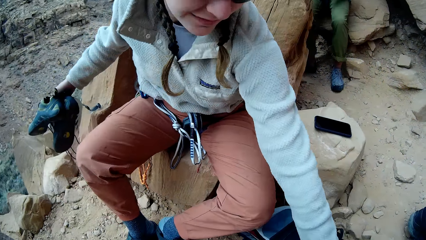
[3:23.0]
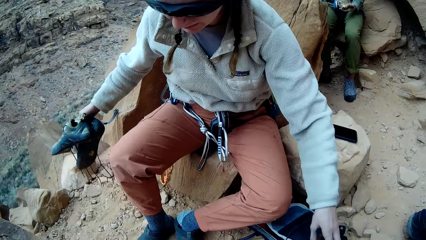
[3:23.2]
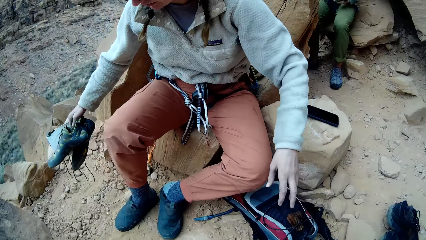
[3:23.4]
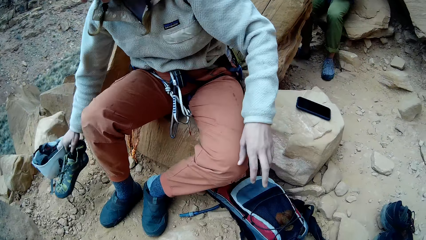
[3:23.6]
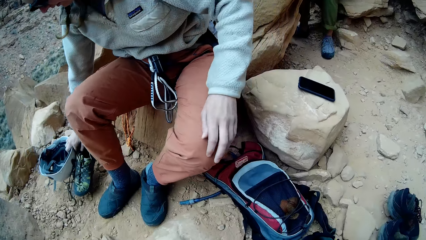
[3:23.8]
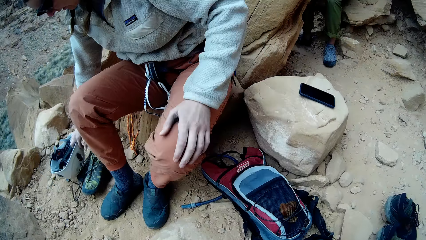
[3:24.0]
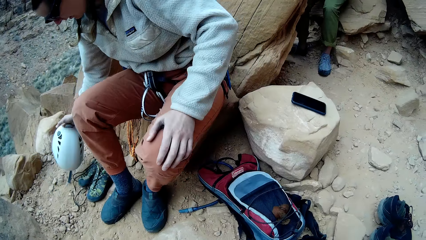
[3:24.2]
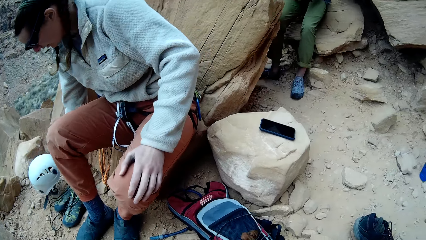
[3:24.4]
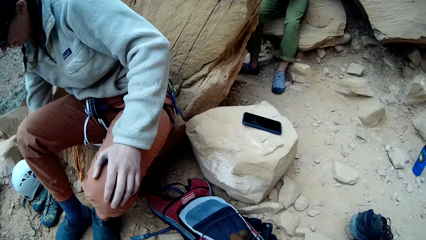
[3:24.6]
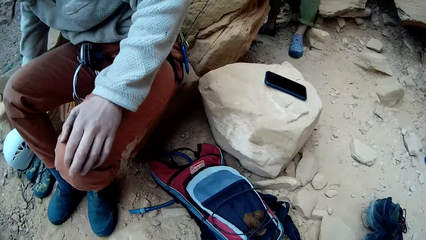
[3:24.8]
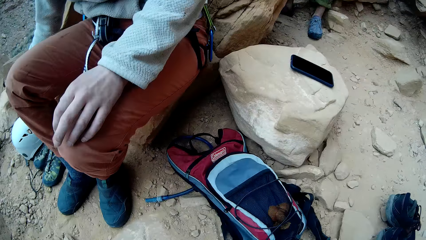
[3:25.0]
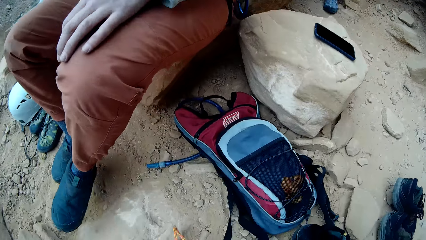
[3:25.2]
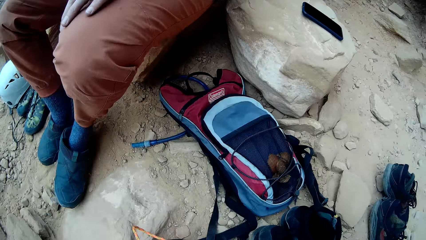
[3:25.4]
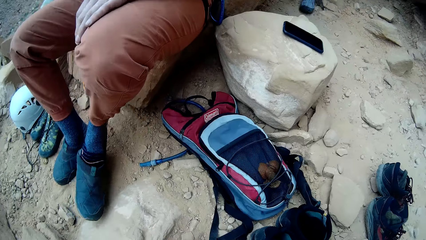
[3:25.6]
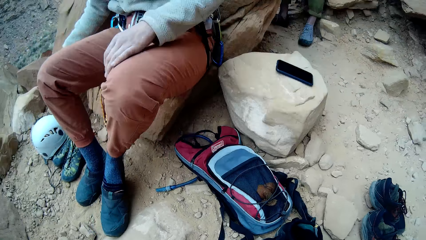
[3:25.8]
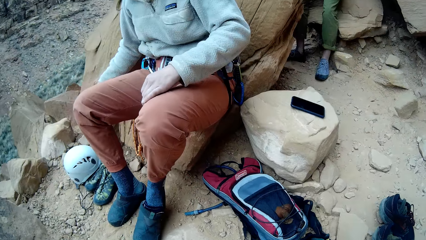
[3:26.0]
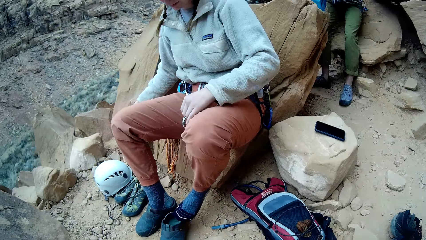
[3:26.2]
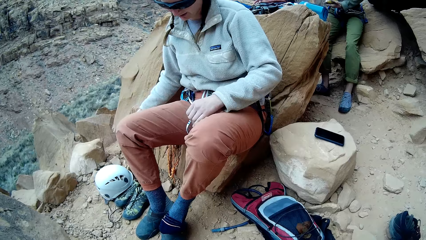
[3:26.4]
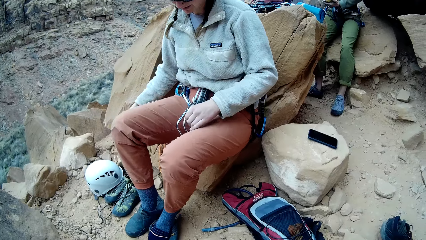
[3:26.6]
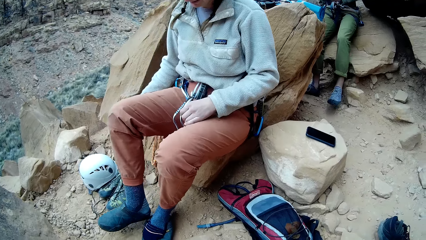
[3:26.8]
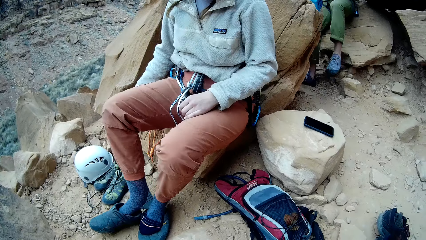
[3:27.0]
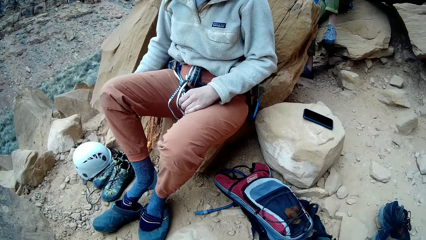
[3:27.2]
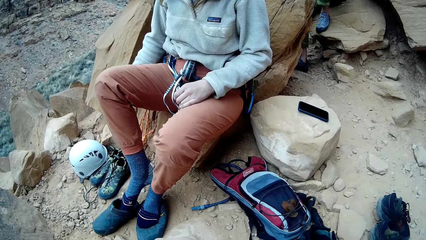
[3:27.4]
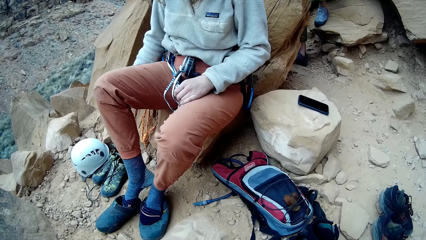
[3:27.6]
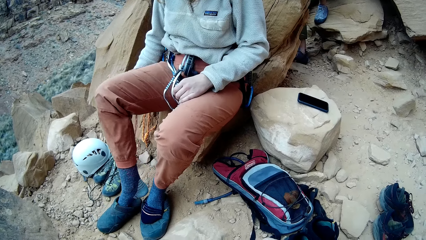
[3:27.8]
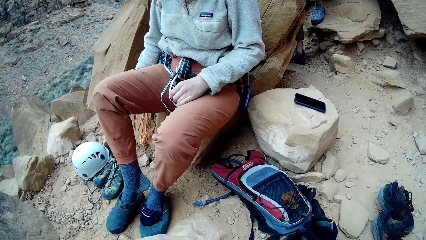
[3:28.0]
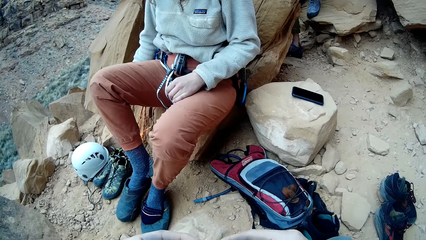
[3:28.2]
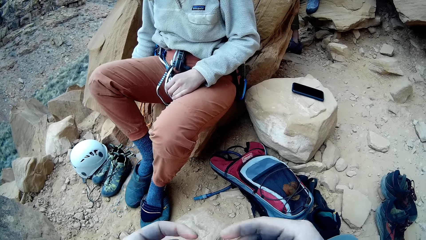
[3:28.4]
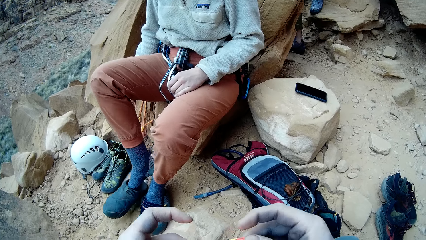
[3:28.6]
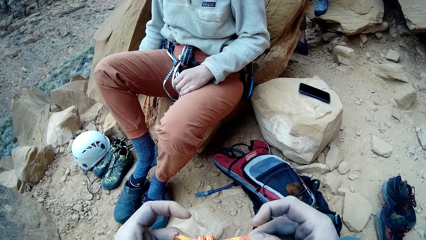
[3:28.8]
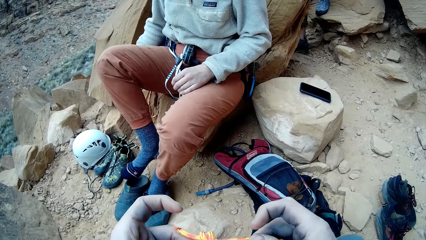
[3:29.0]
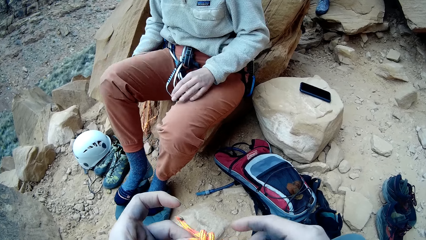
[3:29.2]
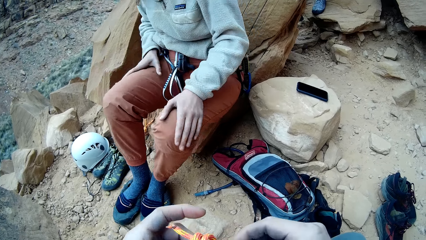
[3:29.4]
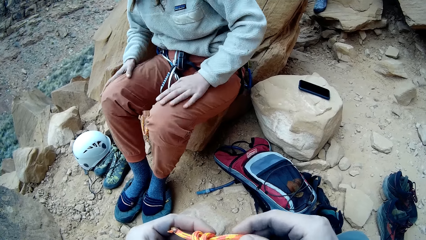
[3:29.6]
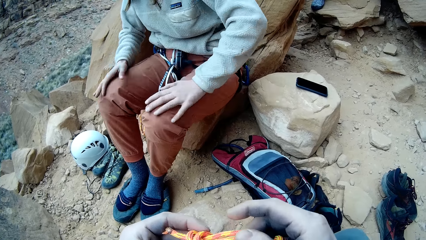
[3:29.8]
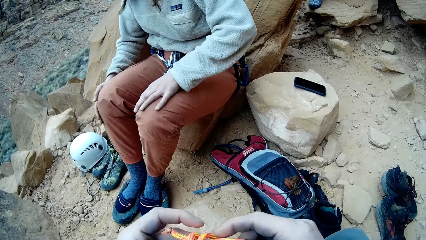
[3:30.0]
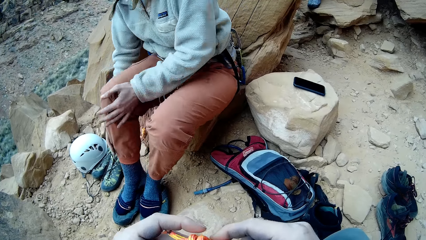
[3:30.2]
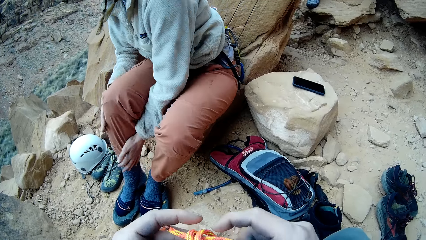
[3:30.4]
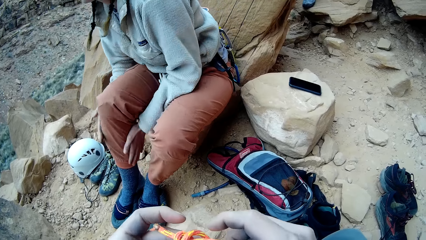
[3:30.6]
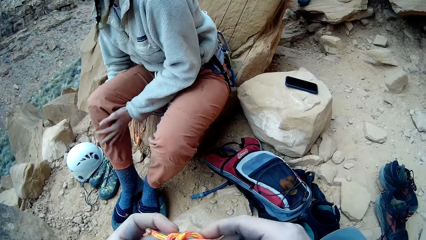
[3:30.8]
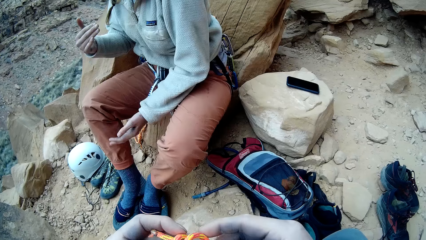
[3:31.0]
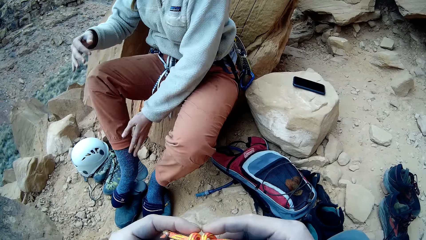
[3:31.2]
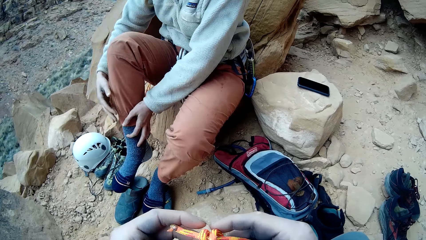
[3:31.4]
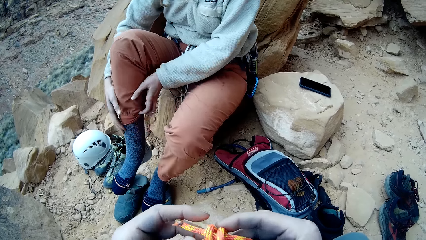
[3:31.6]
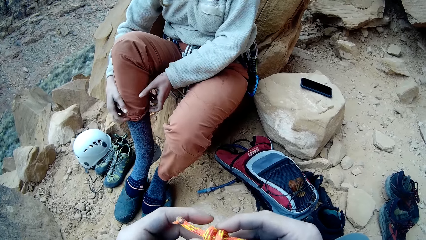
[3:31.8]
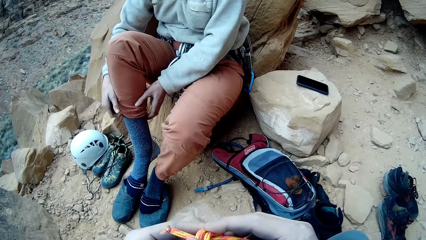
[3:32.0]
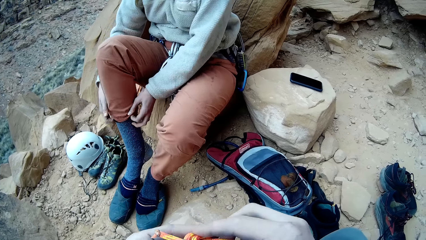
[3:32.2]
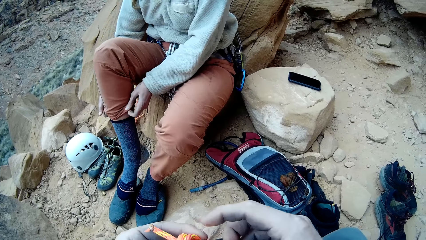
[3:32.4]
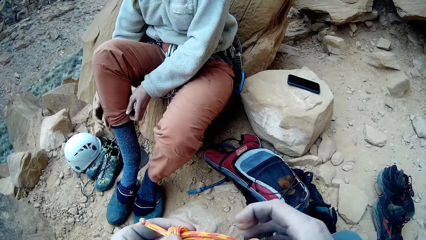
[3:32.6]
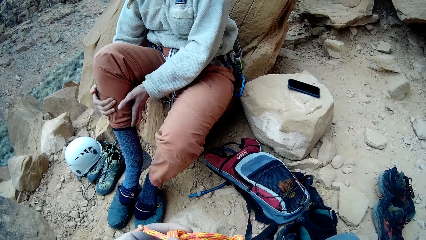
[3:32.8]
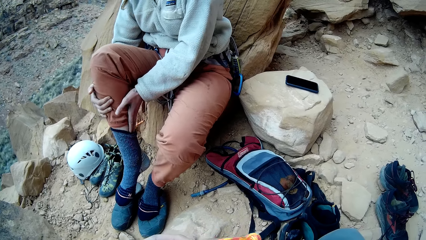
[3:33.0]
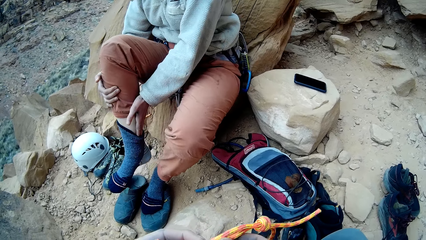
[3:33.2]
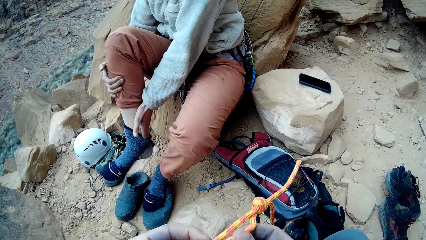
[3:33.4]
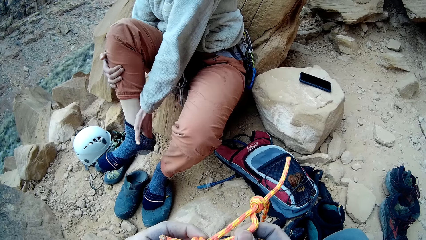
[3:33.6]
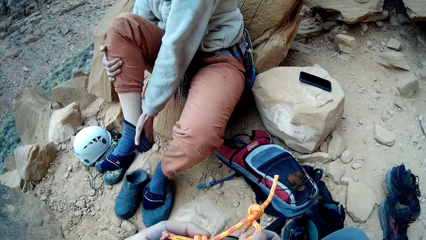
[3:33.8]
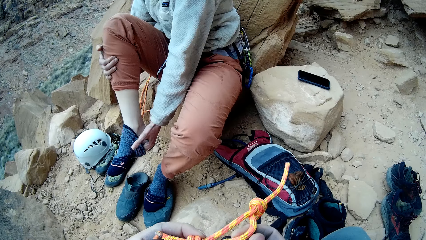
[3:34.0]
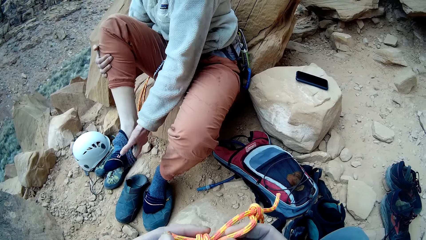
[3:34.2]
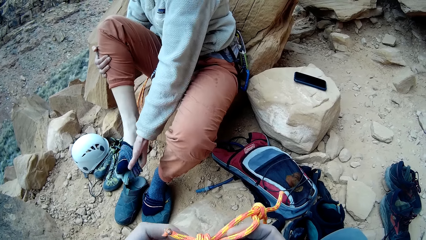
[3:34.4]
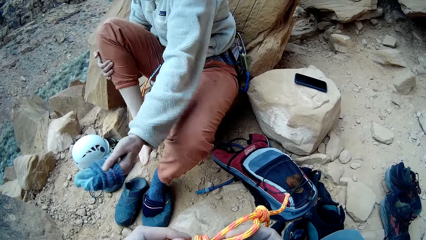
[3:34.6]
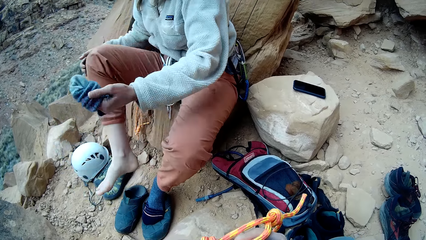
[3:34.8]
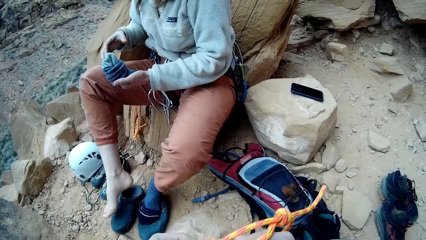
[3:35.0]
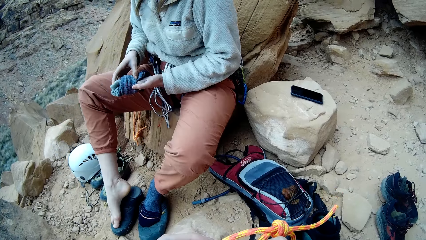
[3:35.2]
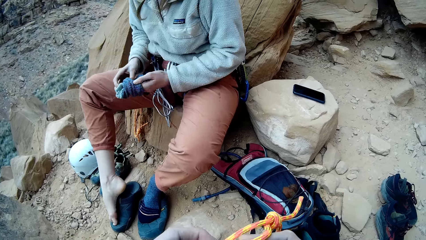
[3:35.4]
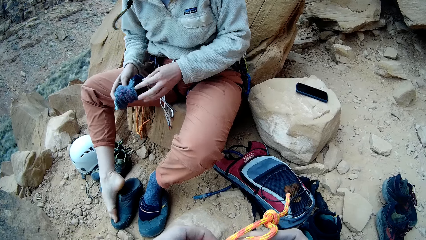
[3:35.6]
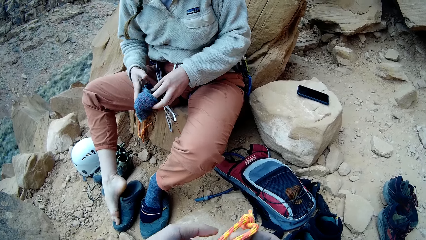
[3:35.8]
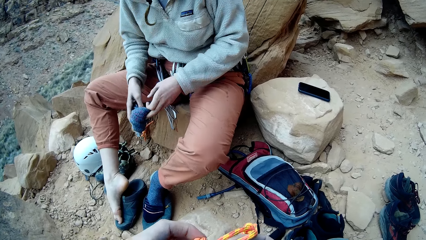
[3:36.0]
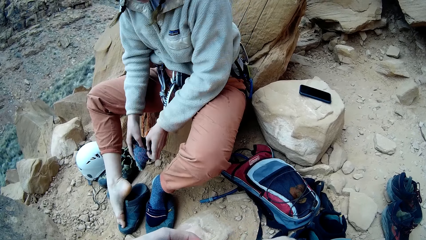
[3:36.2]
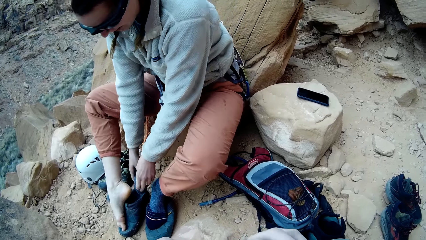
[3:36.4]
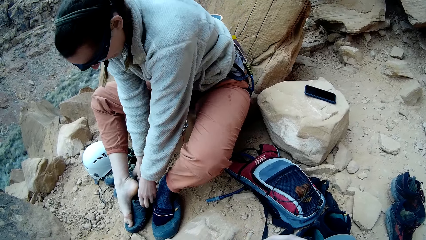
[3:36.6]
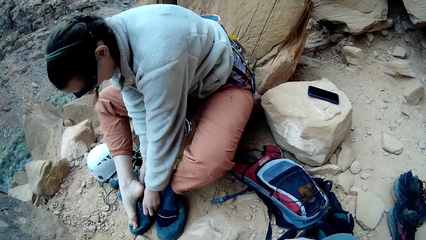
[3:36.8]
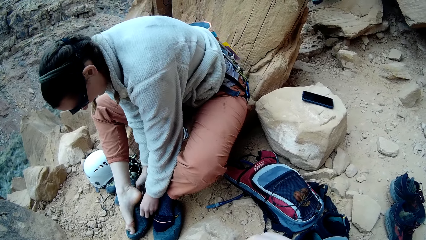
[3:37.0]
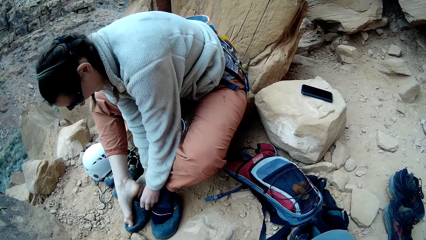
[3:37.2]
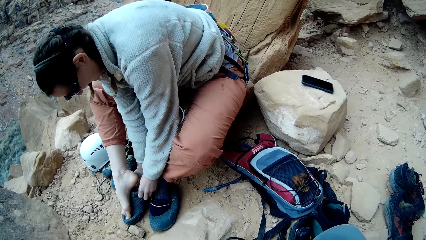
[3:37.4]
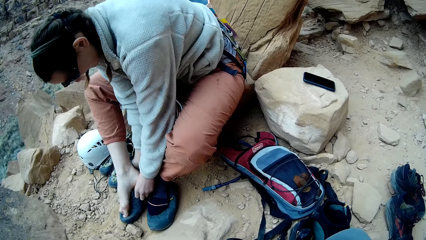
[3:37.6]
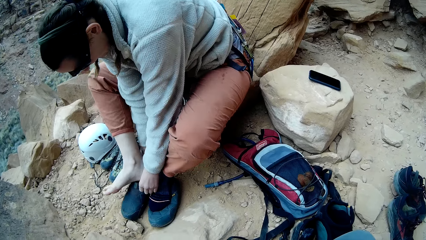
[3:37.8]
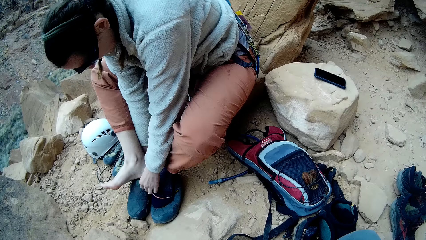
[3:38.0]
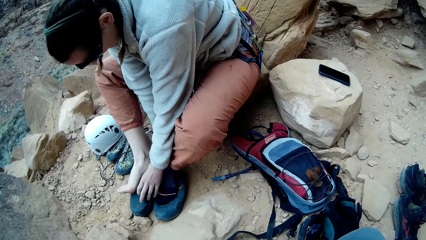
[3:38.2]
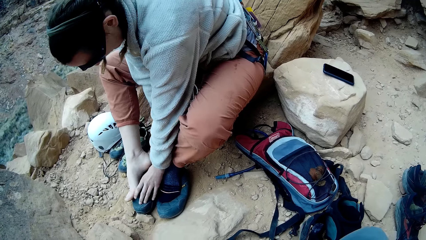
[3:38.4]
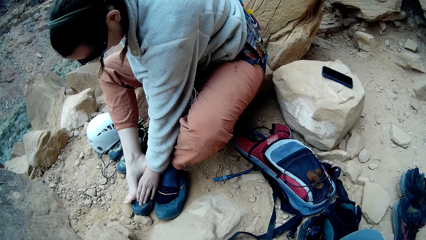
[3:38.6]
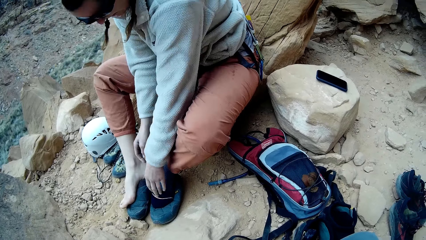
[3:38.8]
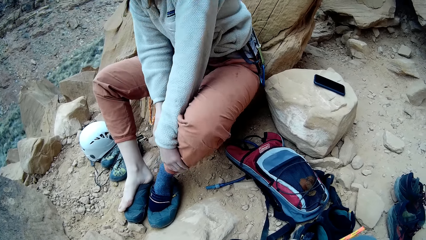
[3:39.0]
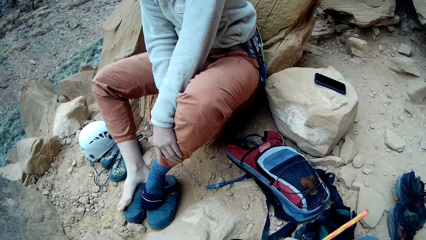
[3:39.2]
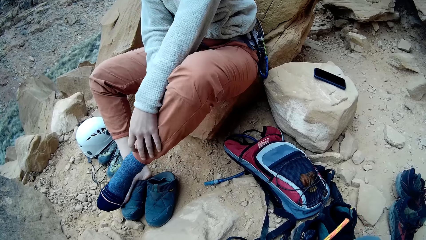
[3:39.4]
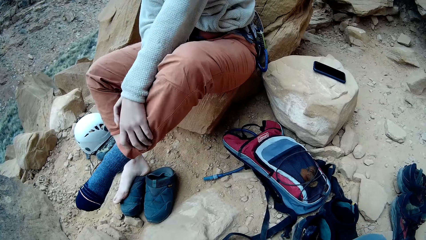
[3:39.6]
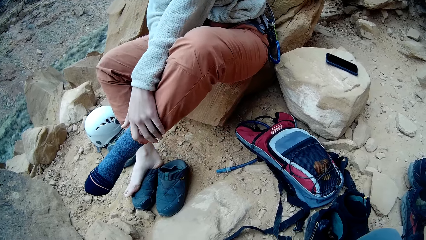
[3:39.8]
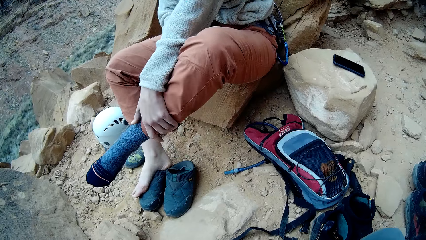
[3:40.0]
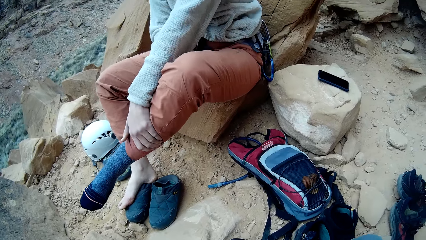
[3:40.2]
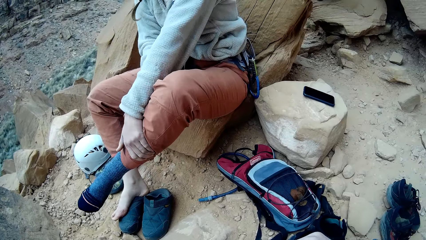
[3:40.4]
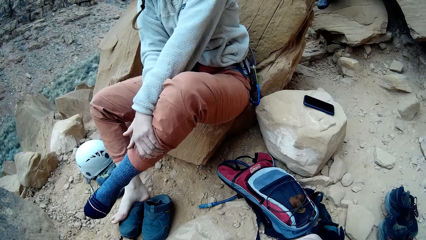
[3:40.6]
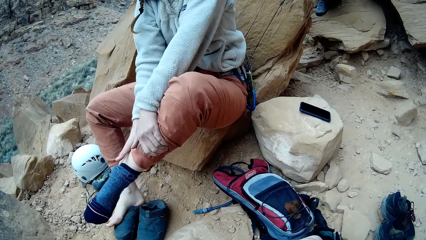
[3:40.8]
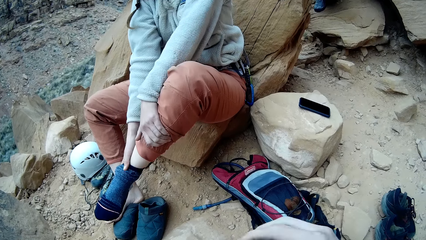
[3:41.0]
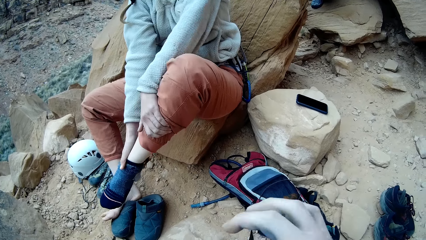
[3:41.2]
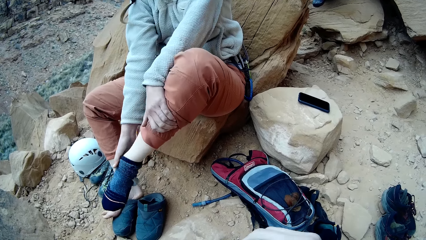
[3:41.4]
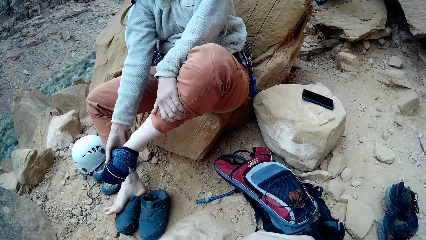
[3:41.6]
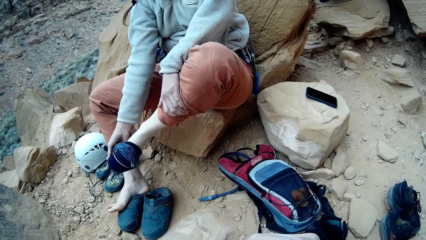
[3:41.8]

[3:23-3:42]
A woman drops her shoe on the ground. She removes the shoes. A man sits down on a rock. The camera wearer adjusts a rope on a hand. The woman rubs laps with a hand and folds a trouser with a hand. She takes off her socks with hands, puts the socks in the shoe, and removes the socks with hands.
